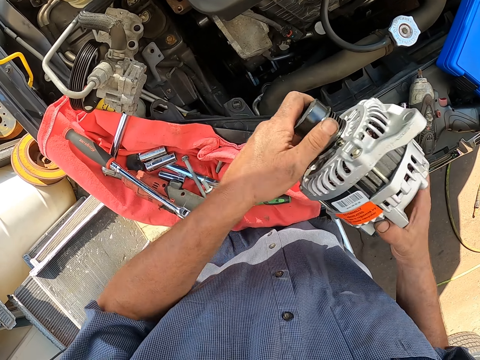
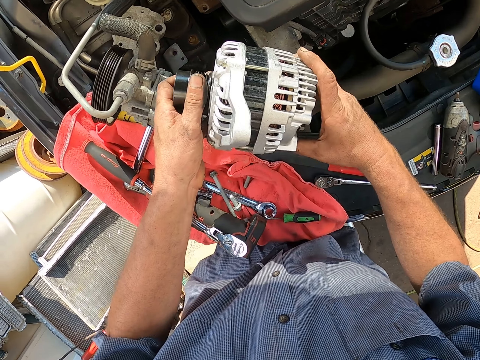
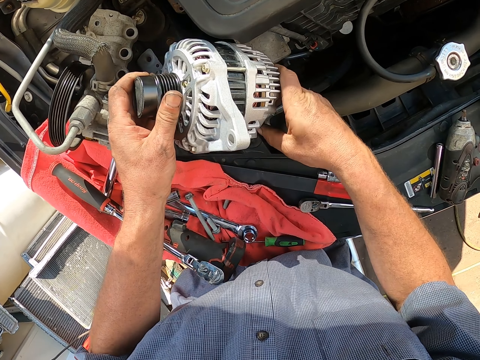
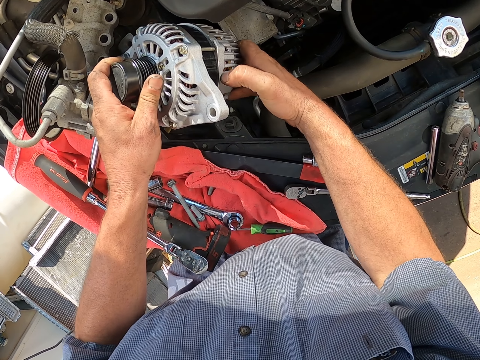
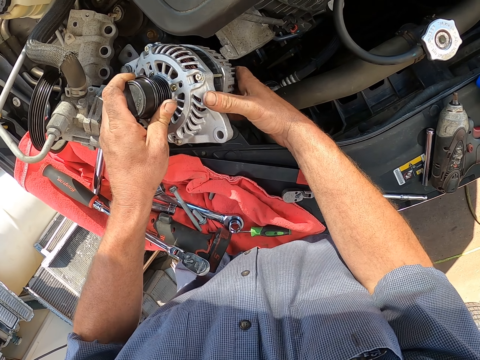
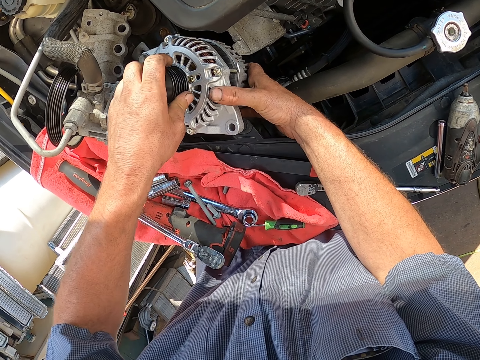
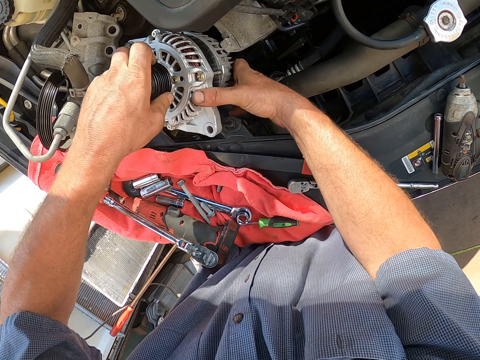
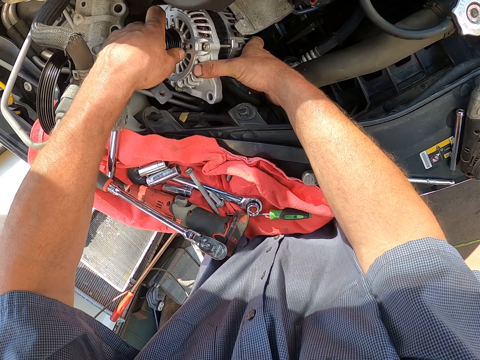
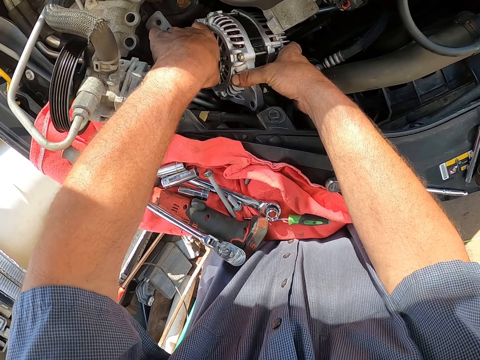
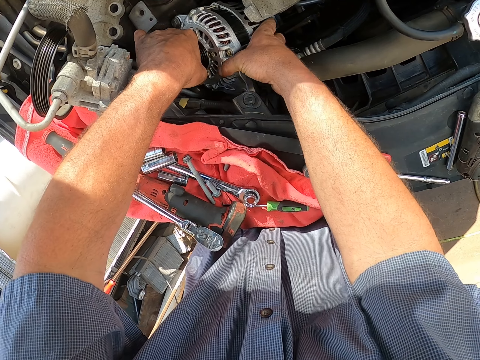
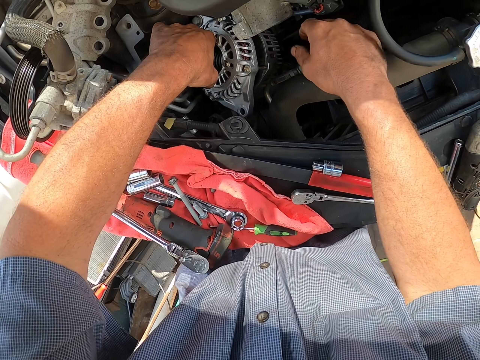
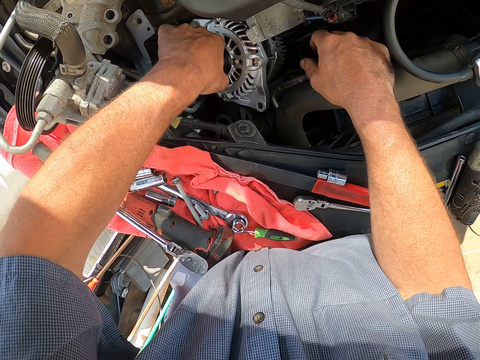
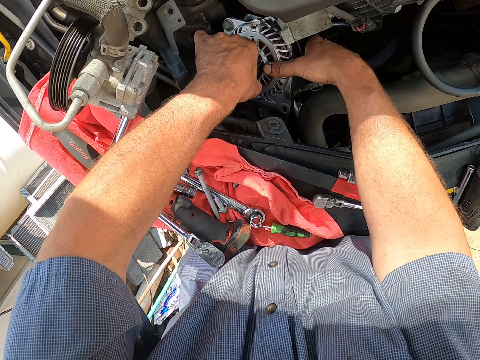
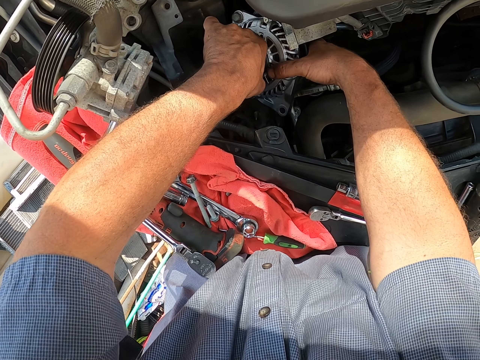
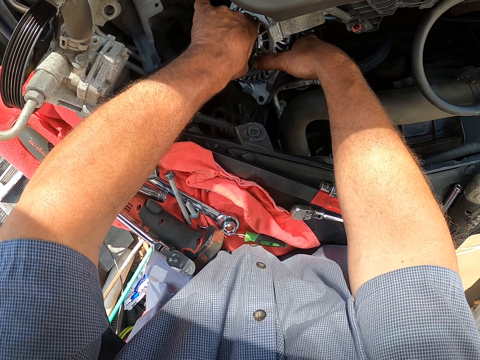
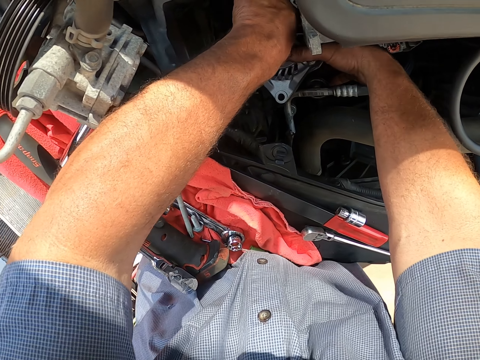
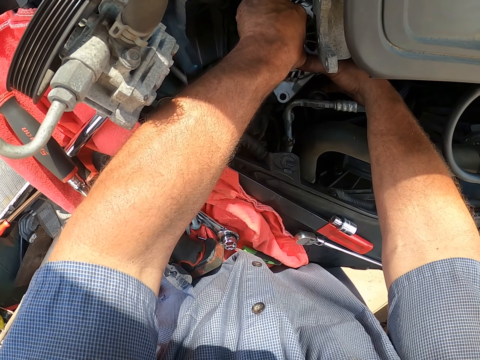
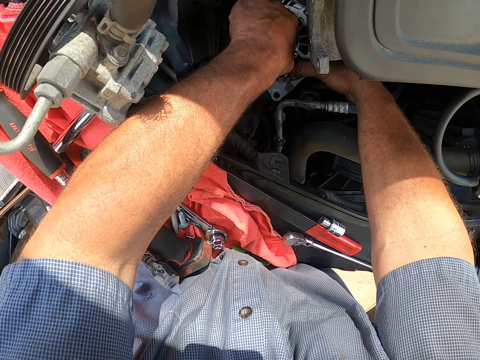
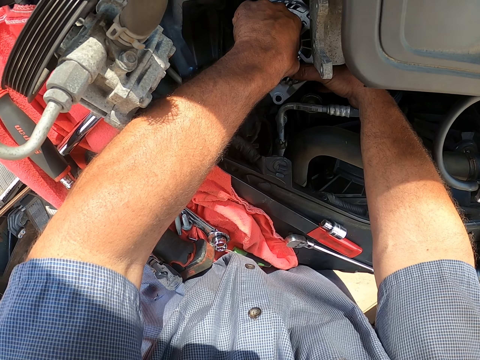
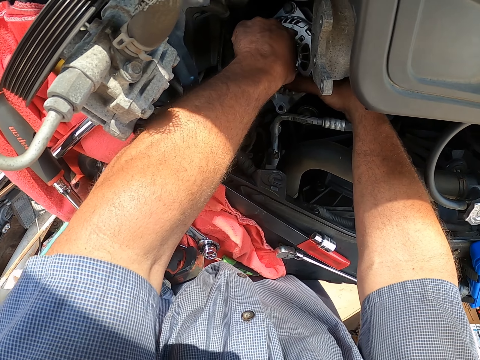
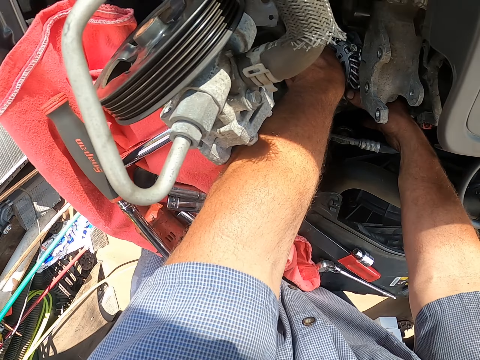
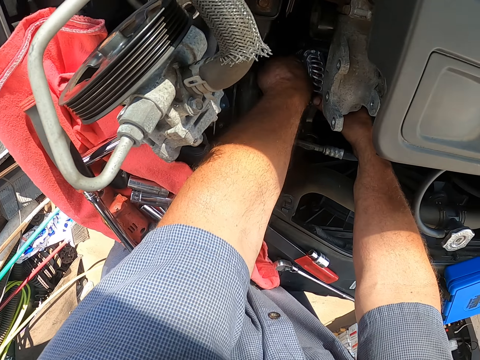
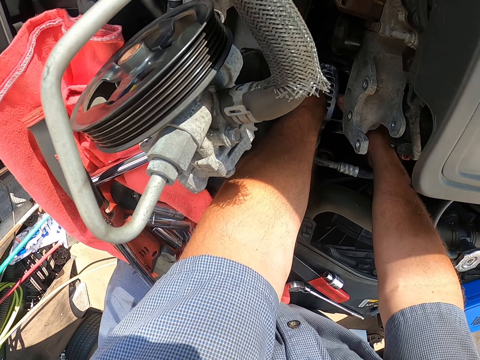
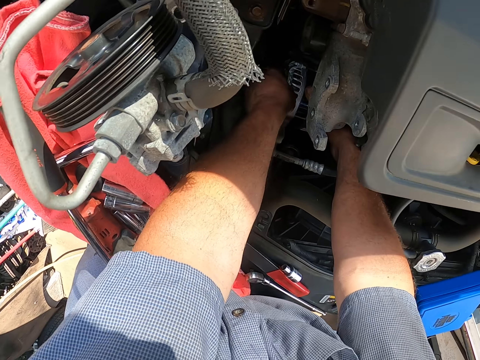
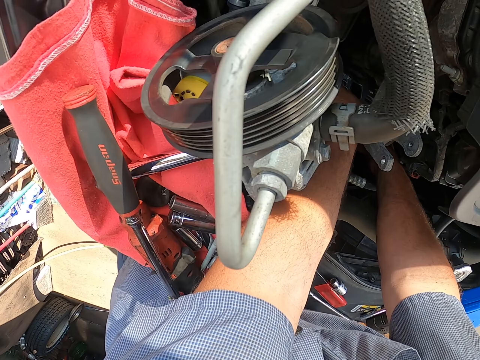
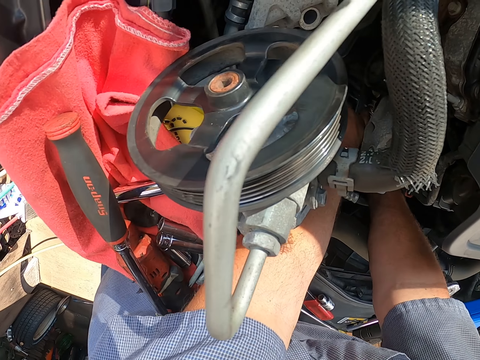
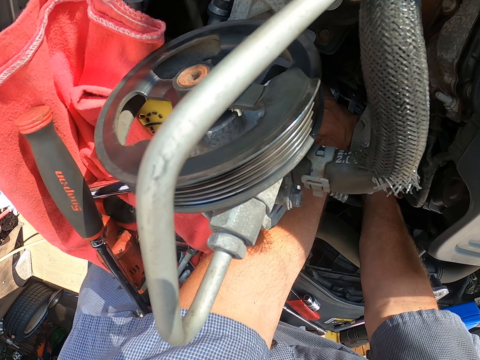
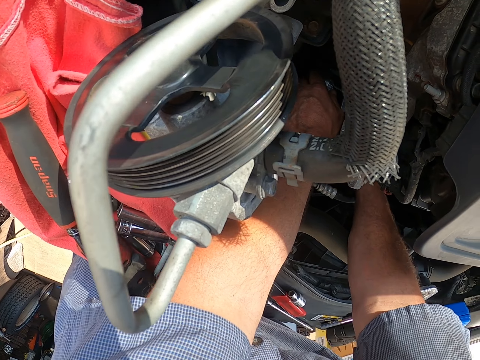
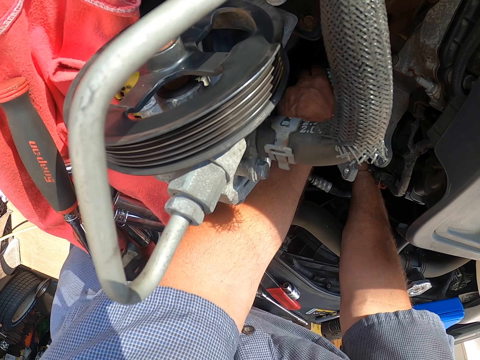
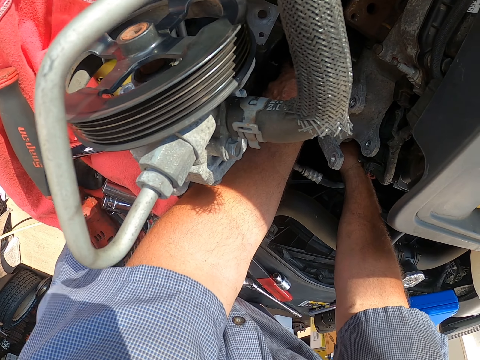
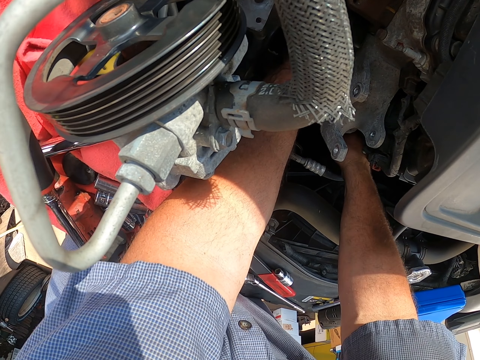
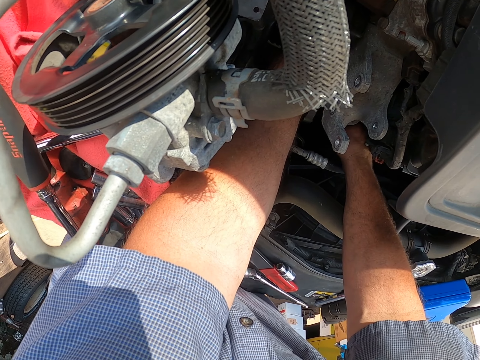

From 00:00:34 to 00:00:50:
The camera wearer lifts an engine part. They fix the car engine. They put the part inside a car's bonnet. They move the right hand. They fix the car engine. They fit the part inside the bonnet.

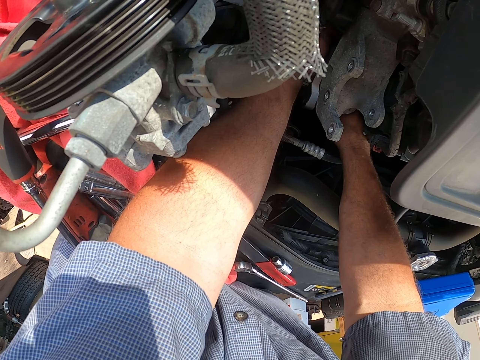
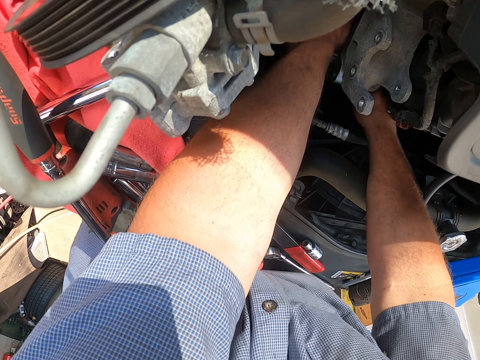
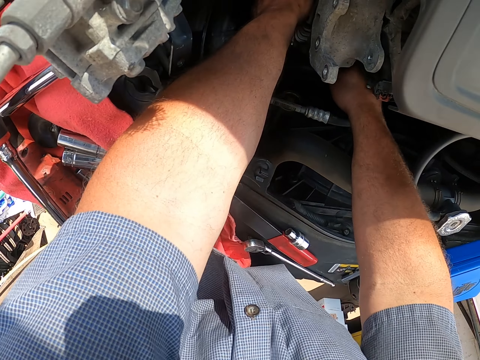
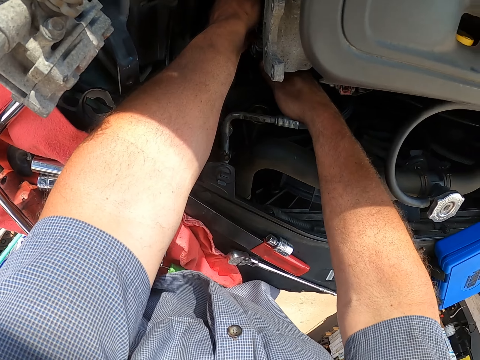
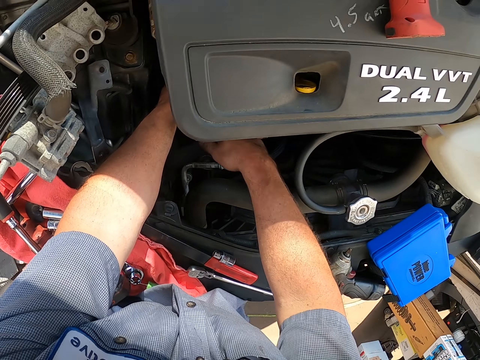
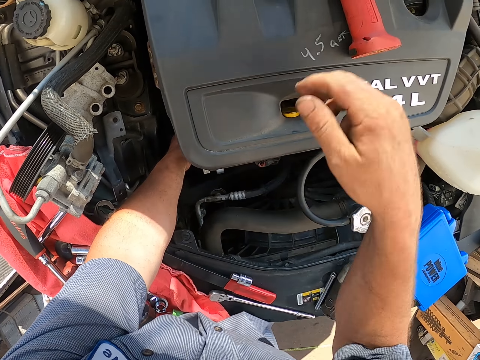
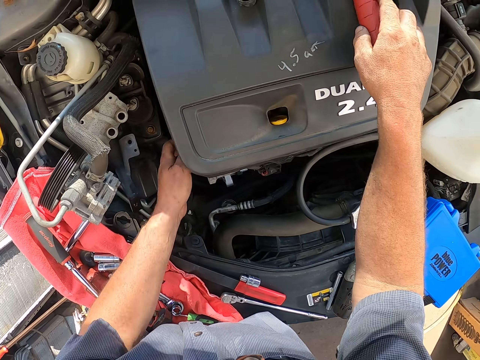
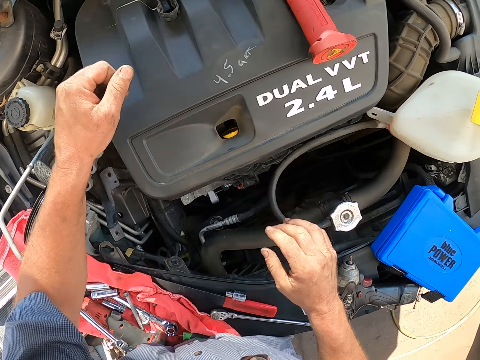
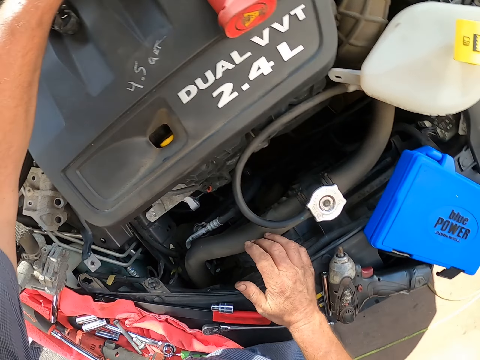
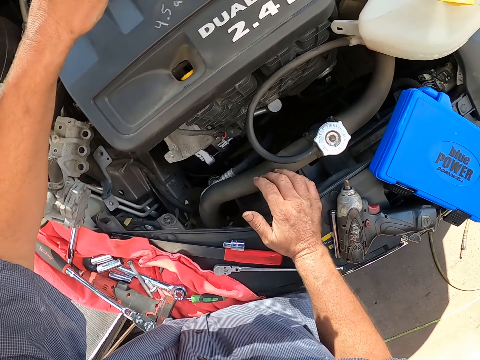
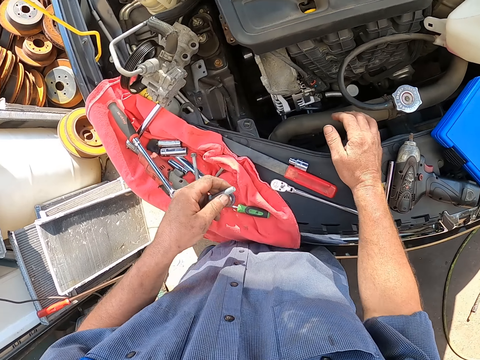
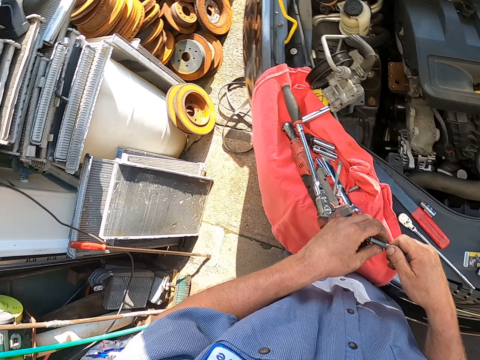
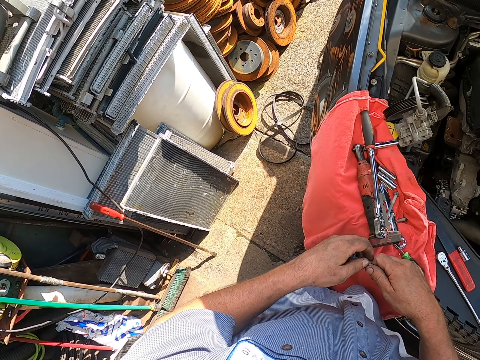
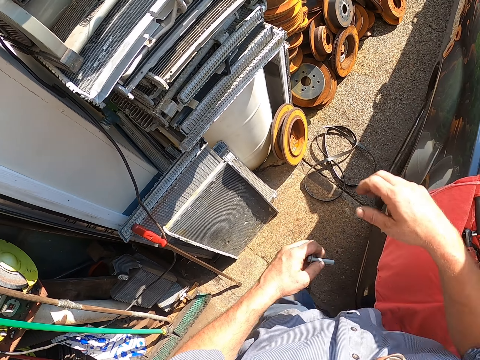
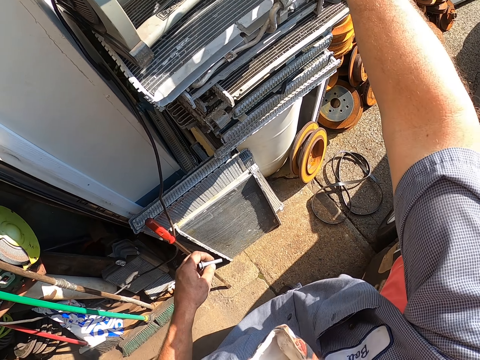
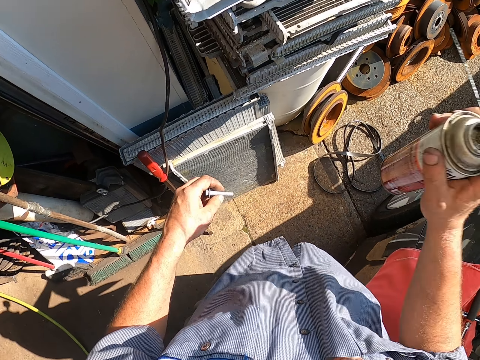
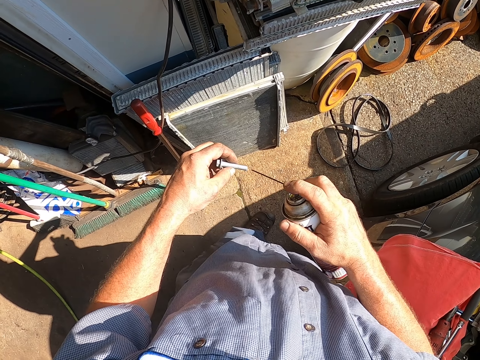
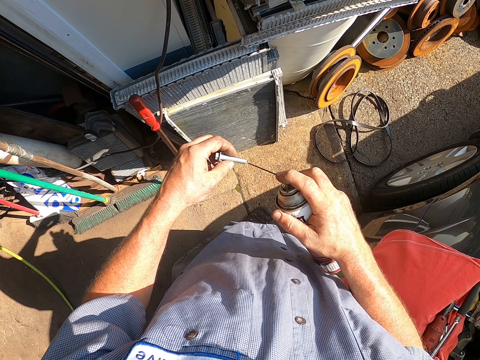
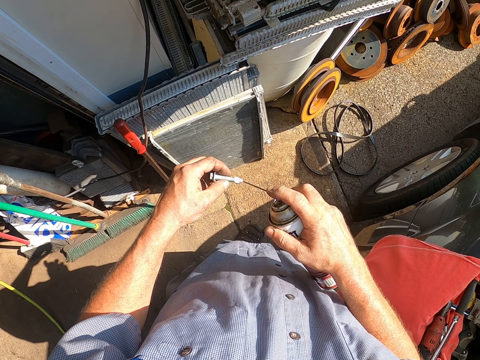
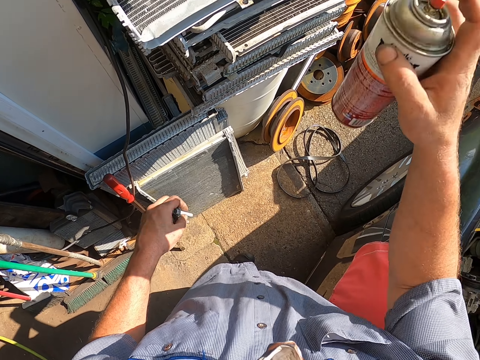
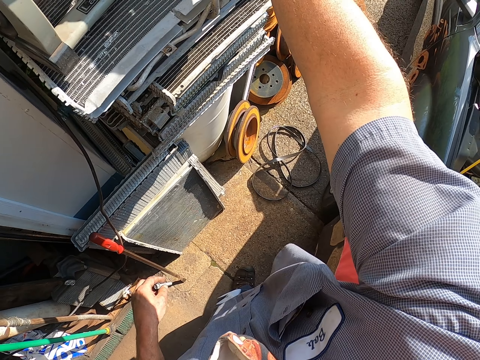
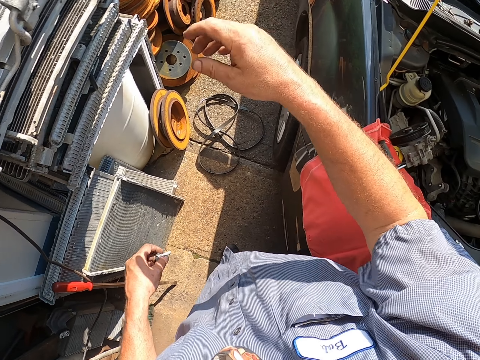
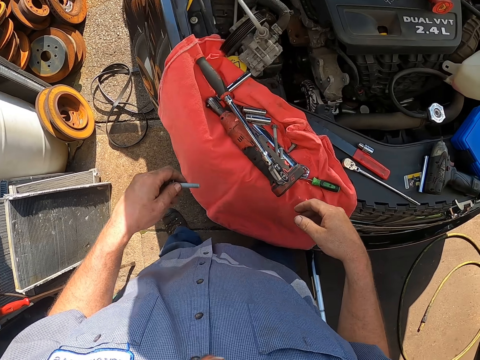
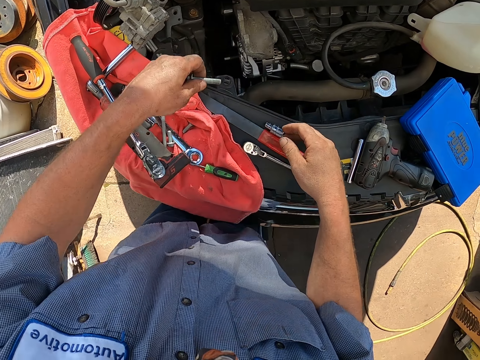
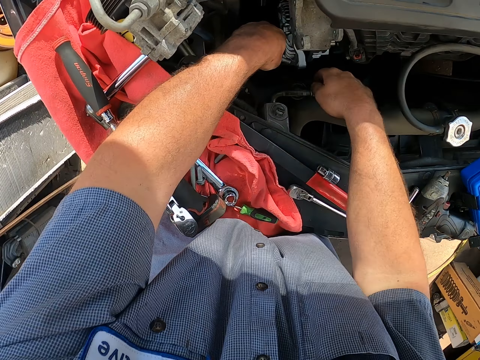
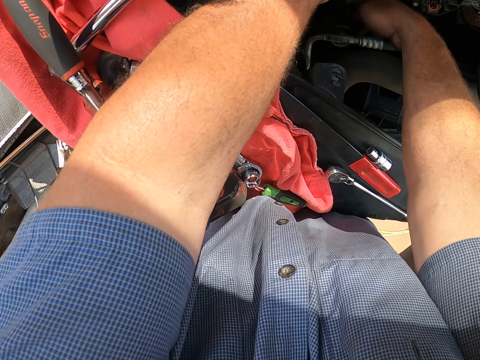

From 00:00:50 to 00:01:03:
The camera wearer moves something. They let go of the part. They rest a hand on the car. They take a metal screw or bolt from the bonnet. They hold the bolt with the other hand. They move around. They take the bottle spray. They spray the metal screw. They put back the bottle spray on the pile. They let go of the bottle spray. They fix the engine.
